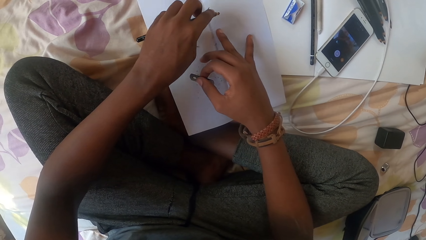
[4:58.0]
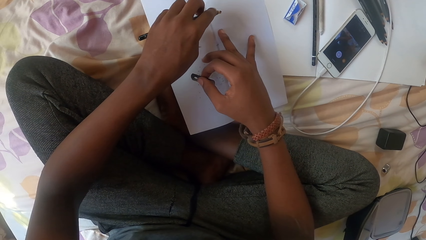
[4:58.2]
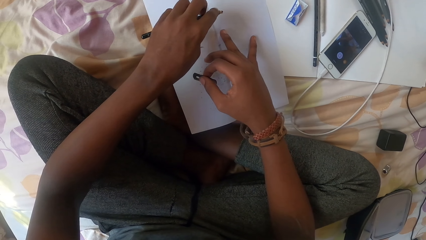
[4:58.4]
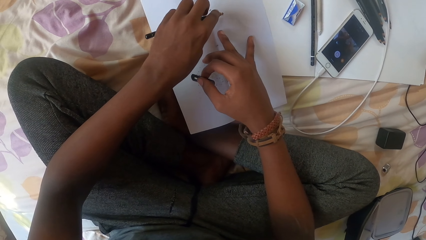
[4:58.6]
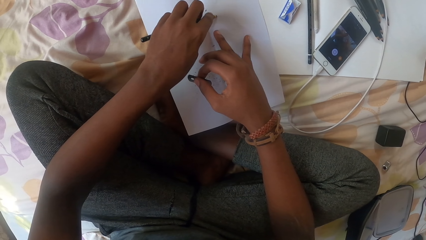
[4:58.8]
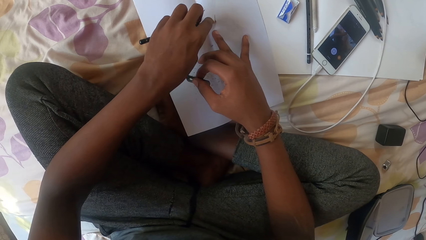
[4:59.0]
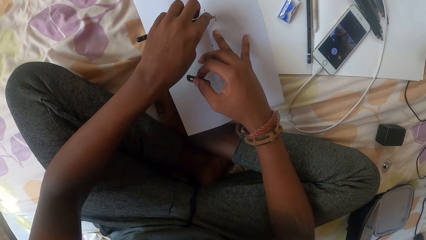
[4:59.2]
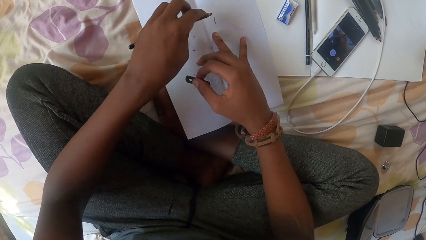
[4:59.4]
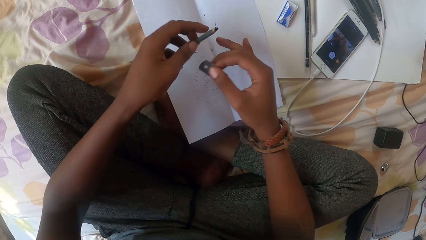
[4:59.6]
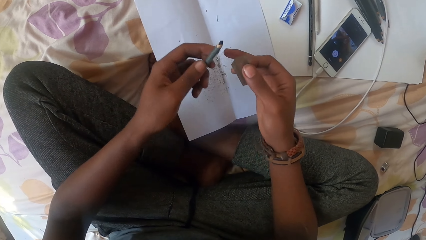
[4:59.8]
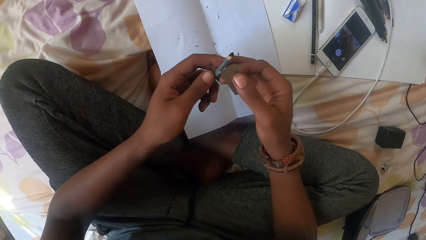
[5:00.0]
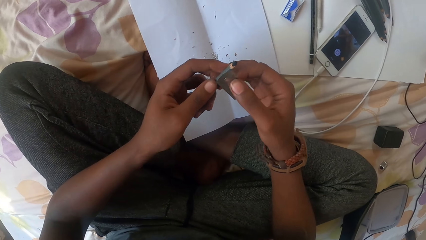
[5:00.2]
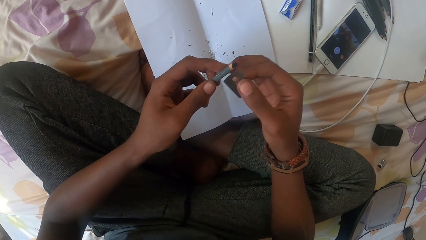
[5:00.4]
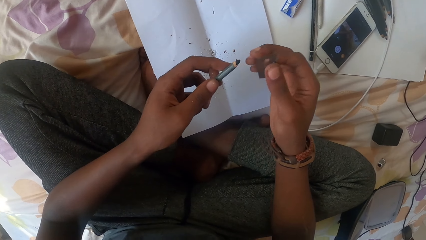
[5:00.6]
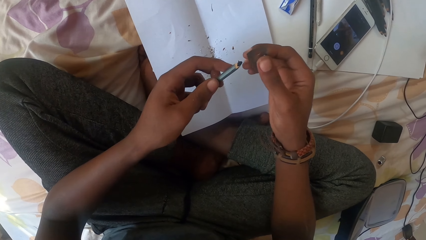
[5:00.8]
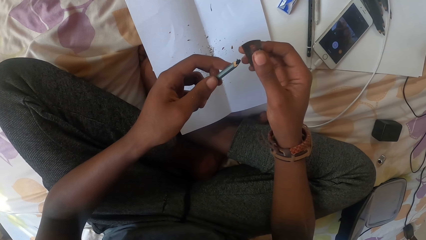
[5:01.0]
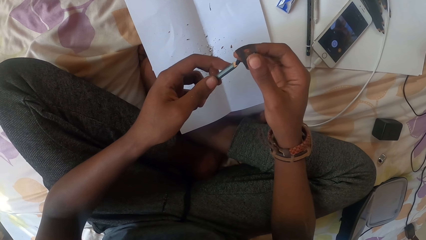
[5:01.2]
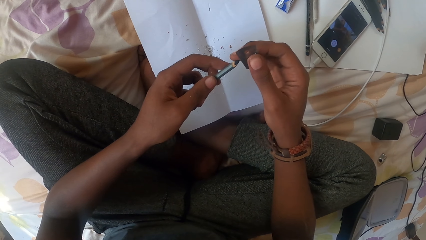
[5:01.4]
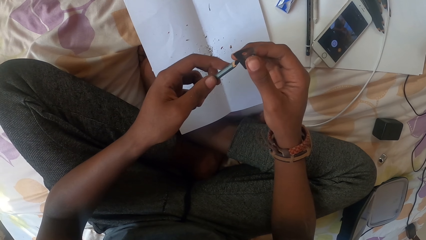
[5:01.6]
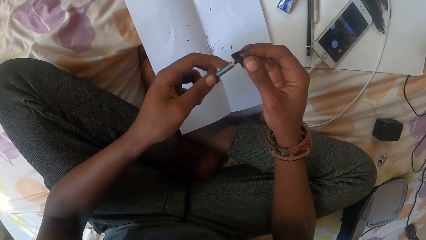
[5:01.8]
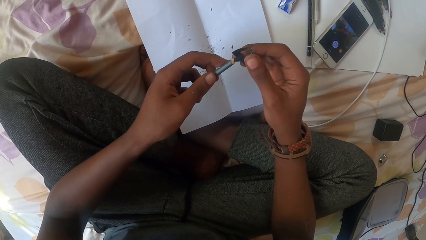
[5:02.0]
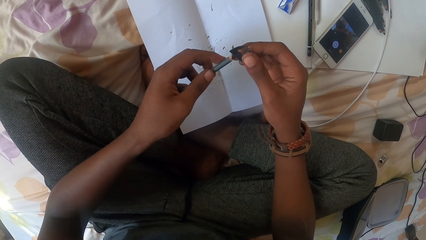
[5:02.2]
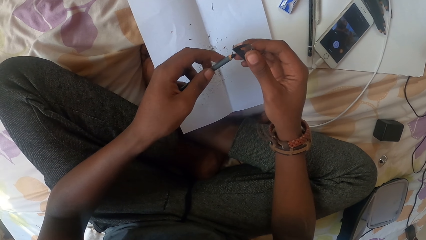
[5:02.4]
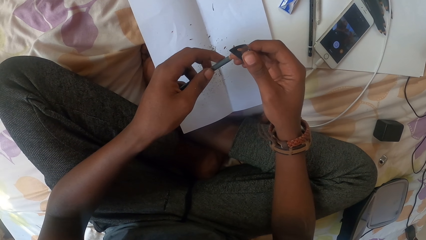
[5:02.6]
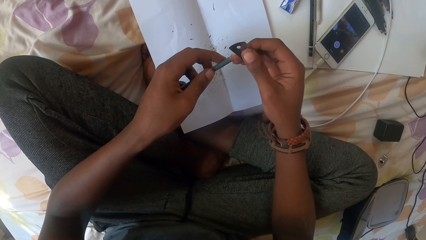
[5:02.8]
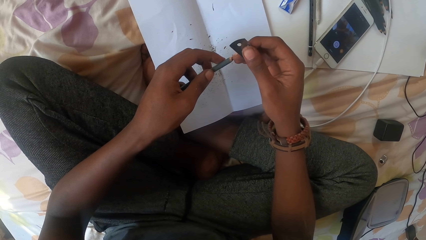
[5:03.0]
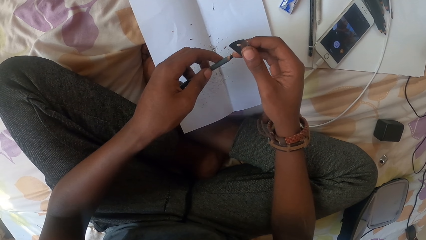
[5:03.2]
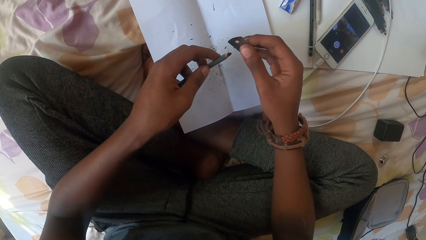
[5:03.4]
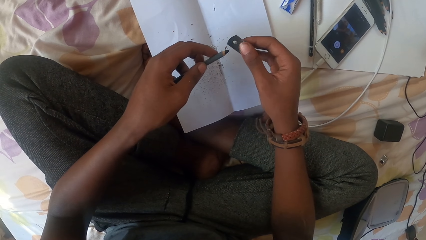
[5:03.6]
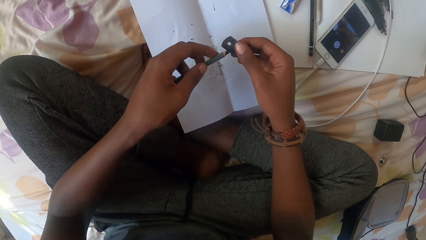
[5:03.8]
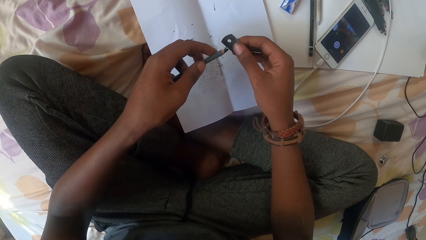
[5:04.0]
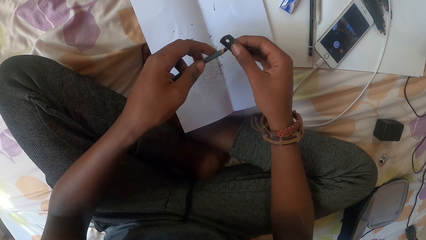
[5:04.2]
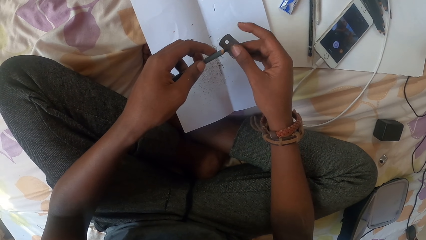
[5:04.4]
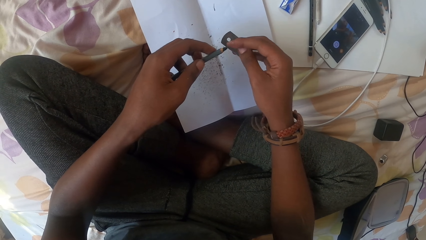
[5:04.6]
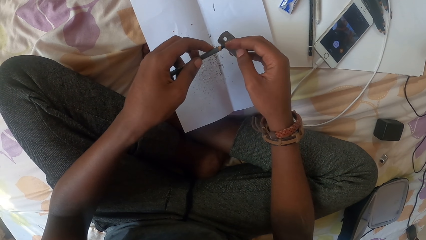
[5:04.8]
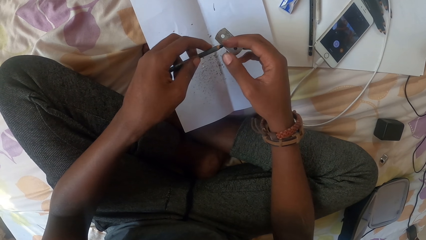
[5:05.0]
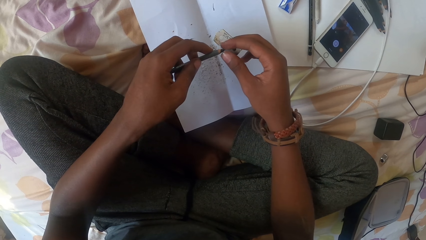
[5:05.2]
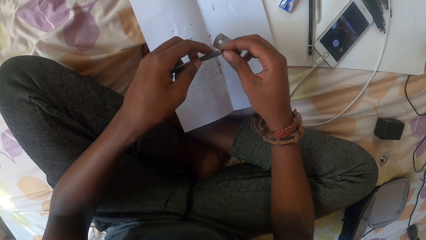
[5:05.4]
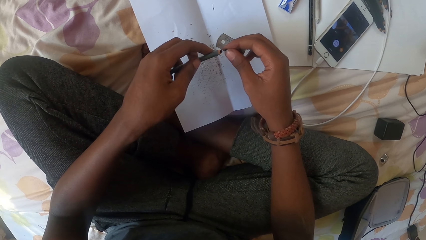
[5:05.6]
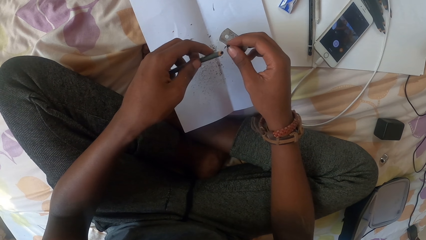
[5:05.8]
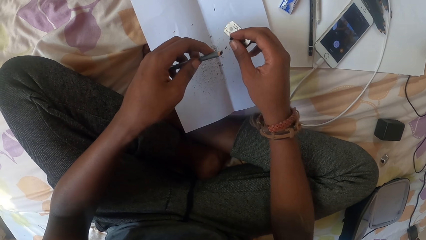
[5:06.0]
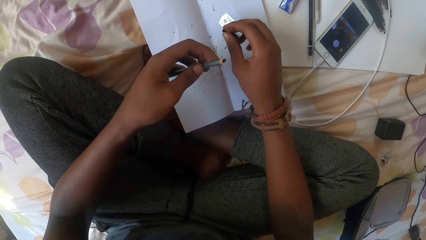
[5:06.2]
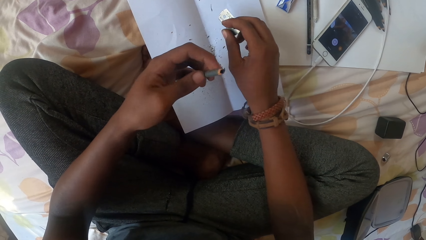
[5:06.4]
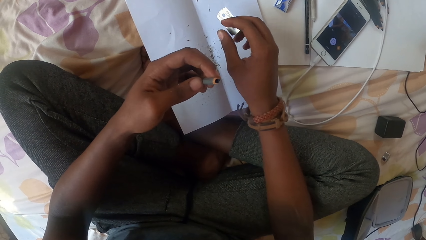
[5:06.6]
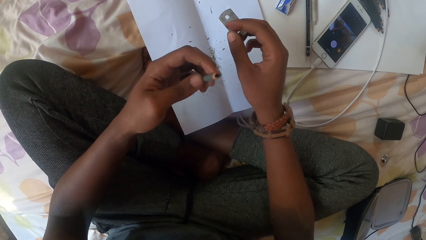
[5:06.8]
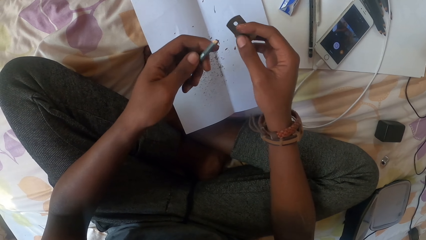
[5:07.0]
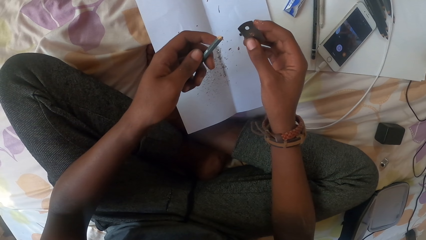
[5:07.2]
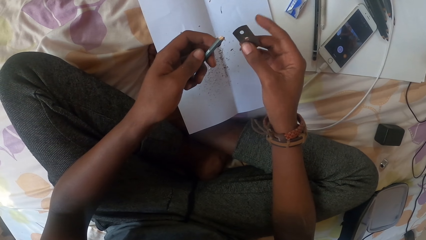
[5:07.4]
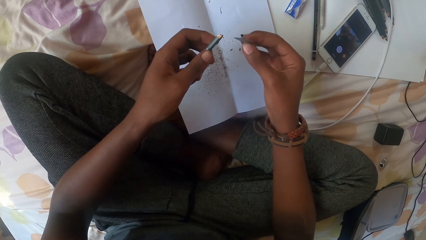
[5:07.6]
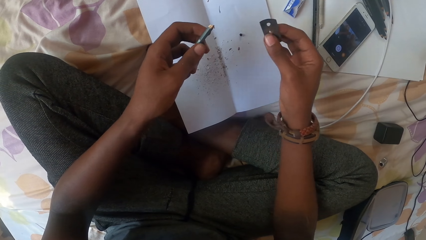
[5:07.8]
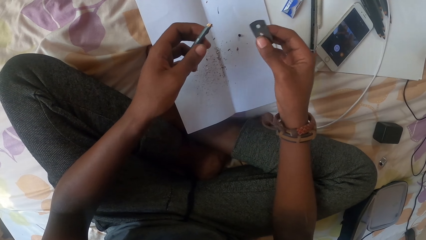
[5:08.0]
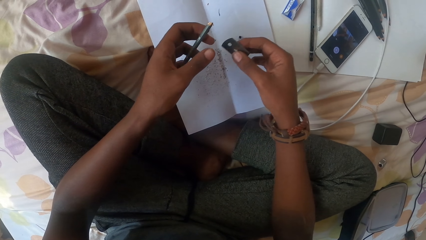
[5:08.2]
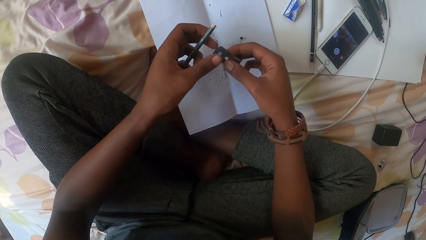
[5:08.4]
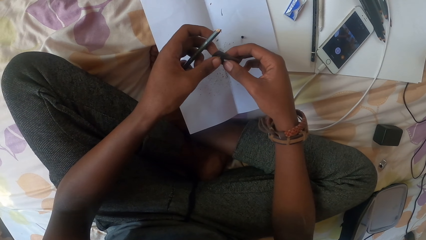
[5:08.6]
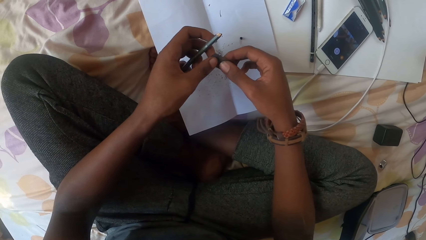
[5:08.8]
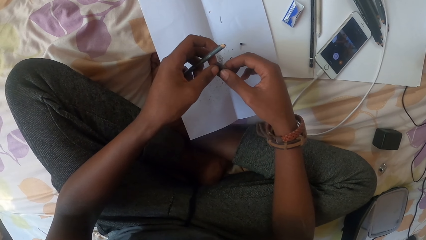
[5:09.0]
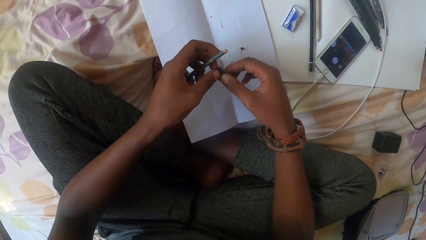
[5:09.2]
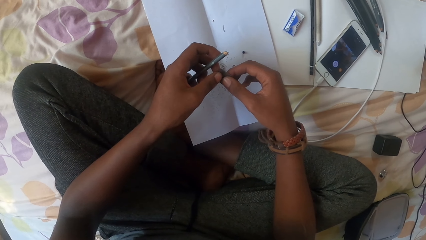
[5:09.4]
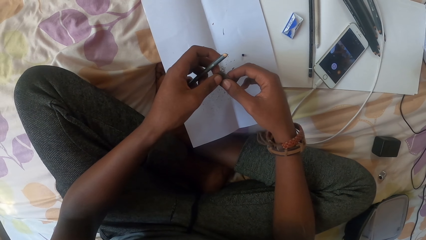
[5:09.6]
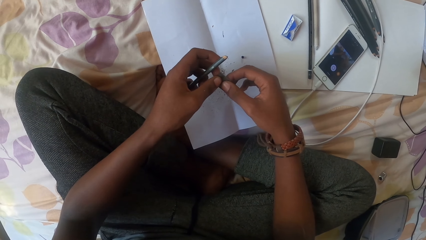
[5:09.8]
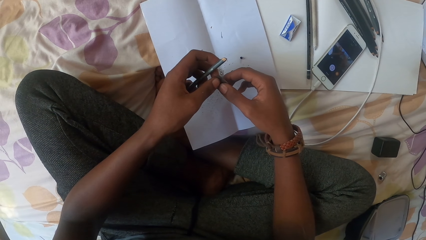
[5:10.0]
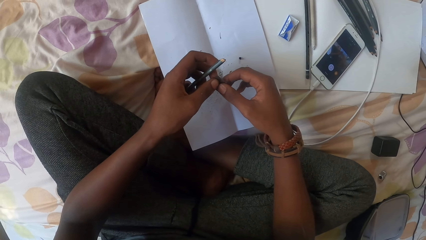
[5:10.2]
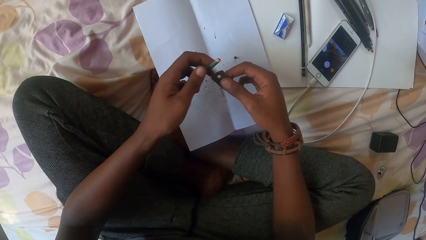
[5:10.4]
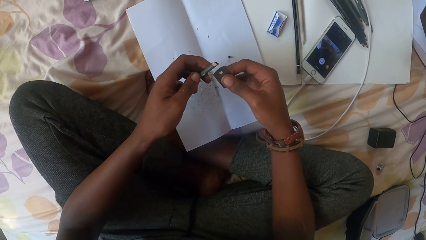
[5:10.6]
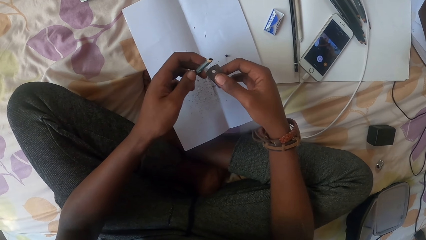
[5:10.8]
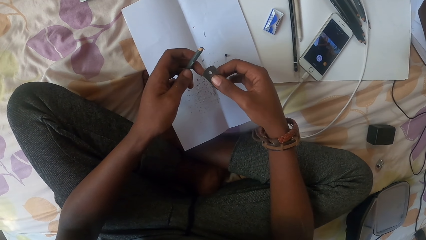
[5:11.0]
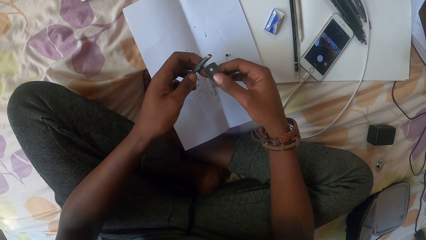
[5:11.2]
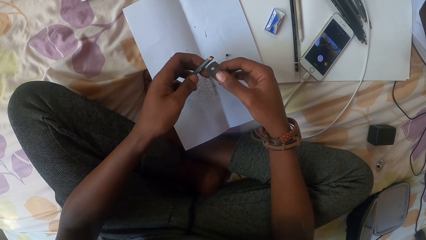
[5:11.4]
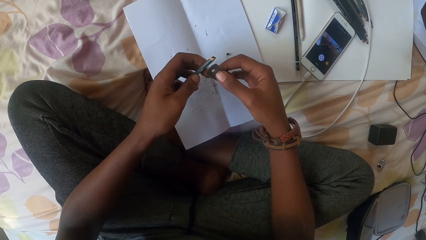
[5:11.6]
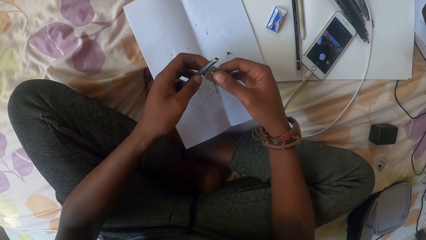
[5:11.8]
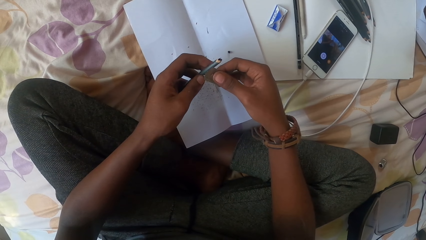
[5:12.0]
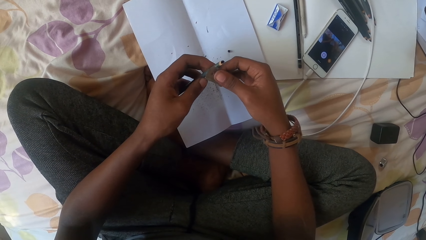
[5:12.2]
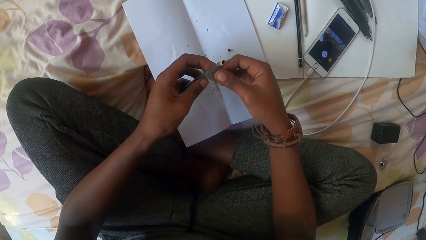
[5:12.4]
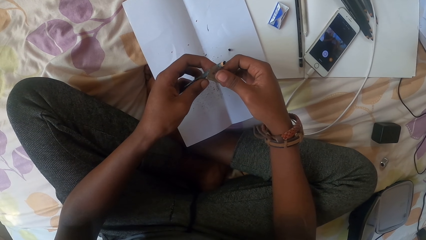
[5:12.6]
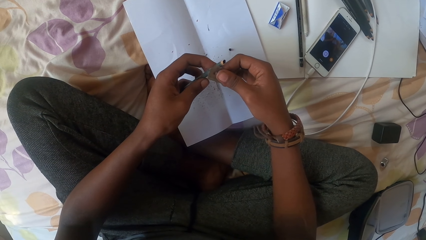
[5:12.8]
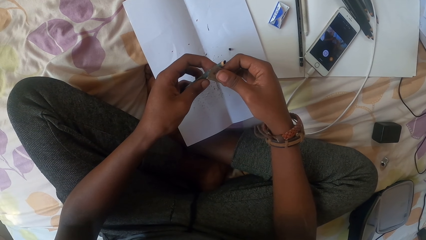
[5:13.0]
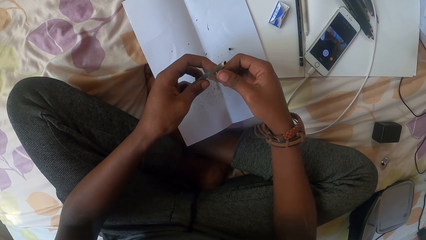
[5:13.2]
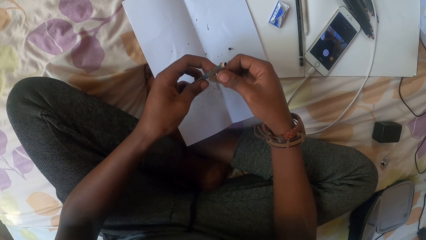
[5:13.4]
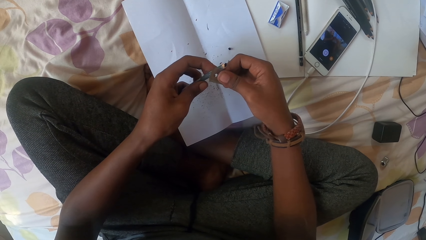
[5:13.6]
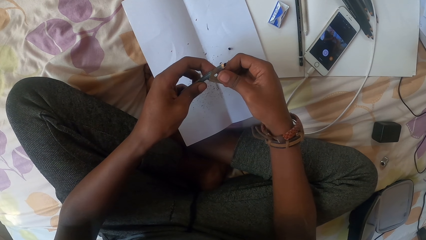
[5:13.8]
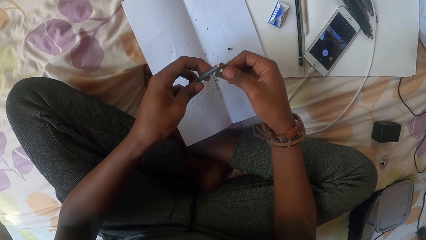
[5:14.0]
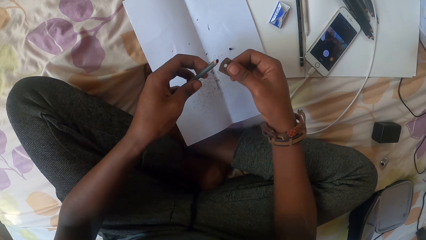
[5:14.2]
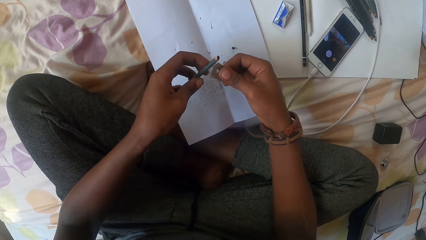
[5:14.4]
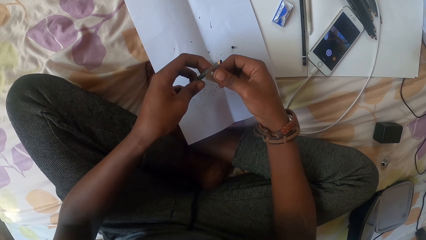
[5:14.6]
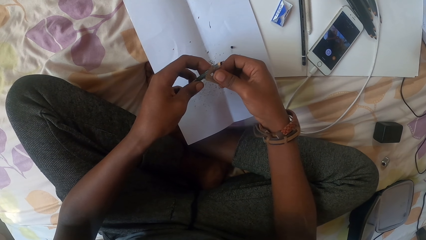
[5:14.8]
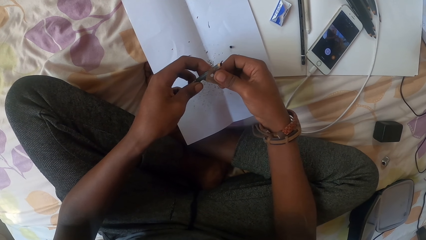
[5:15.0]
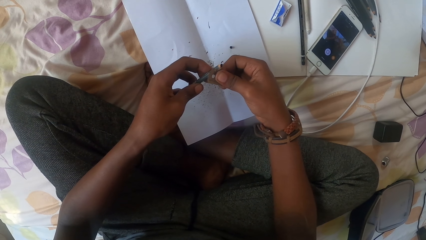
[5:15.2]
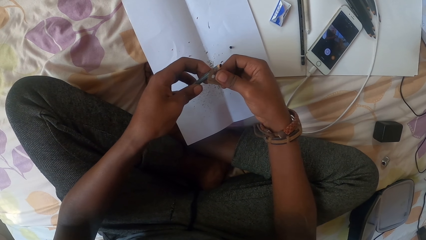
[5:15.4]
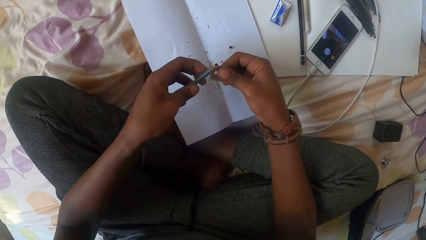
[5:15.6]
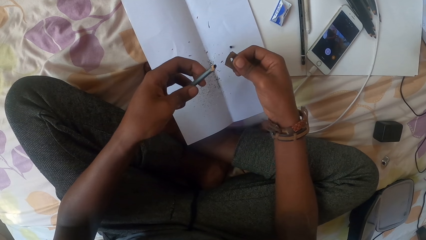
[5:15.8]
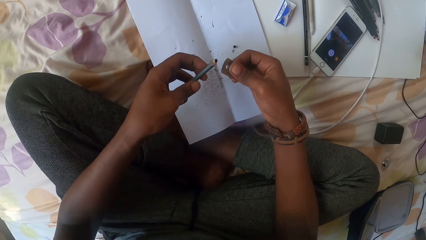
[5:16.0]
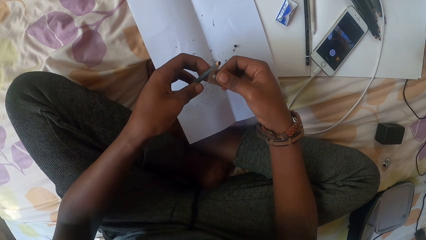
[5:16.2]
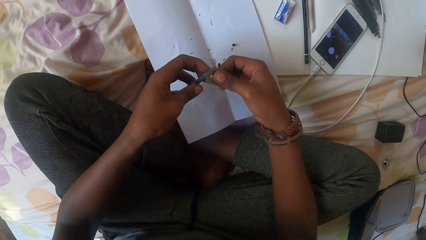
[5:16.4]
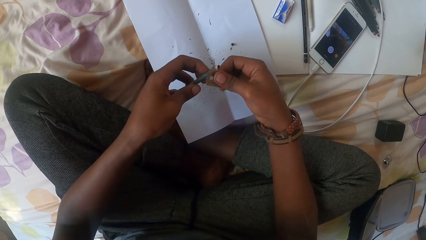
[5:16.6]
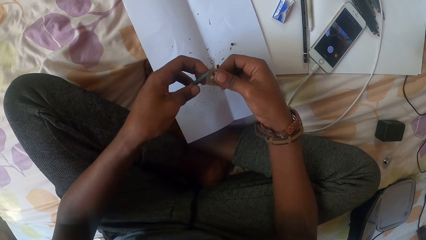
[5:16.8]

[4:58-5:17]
The camera wearer touches a paper. They write on the paper with the pencil. They draw on the paper. They look at the pencil. They press the tip of the pencil with the right fingers. They remove the tip of the pencil and drop the tip of the pencil on the paper. They hold the razor blade with both hands. They sharpen a pencil with the razor blade.
